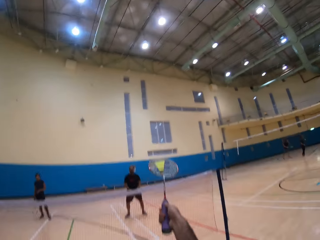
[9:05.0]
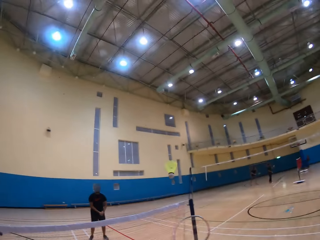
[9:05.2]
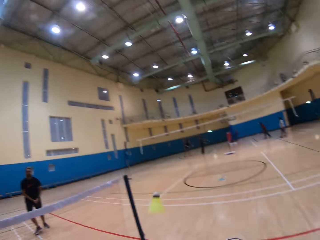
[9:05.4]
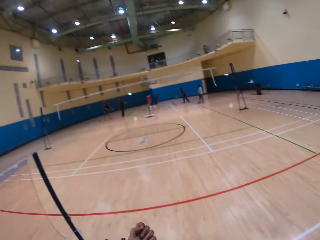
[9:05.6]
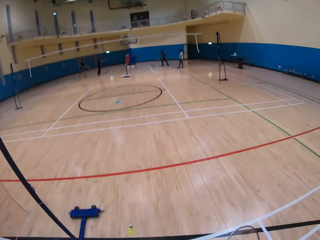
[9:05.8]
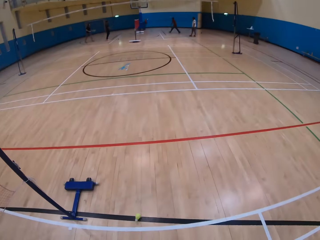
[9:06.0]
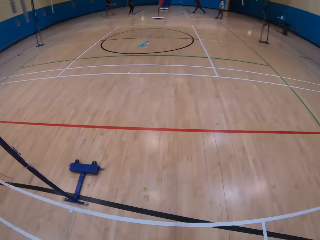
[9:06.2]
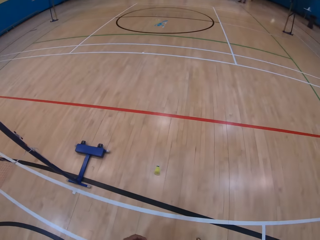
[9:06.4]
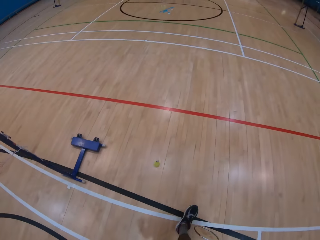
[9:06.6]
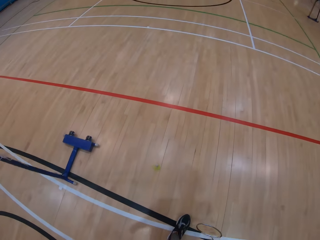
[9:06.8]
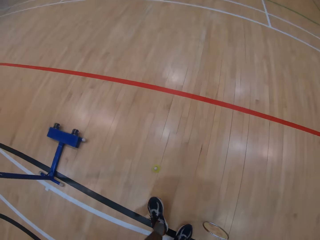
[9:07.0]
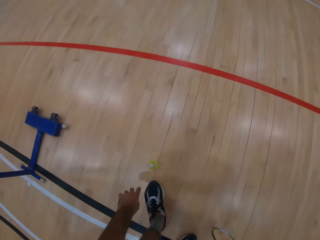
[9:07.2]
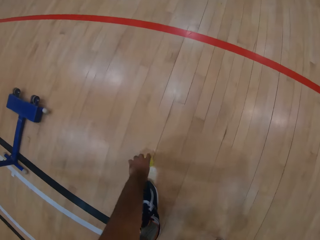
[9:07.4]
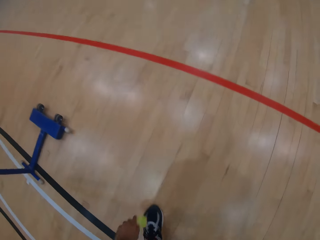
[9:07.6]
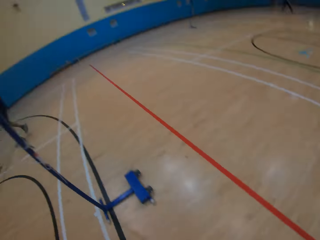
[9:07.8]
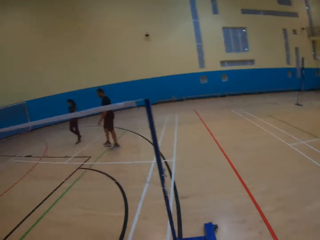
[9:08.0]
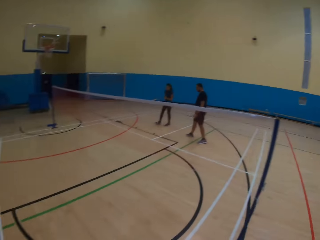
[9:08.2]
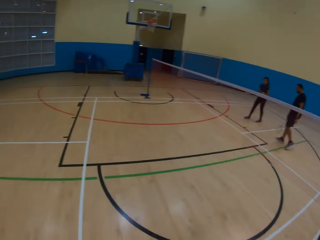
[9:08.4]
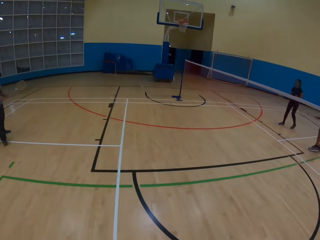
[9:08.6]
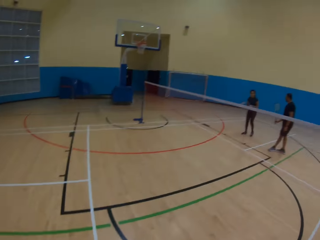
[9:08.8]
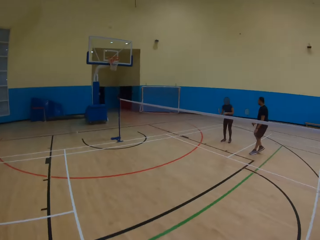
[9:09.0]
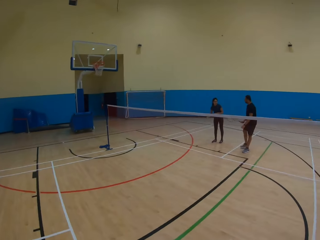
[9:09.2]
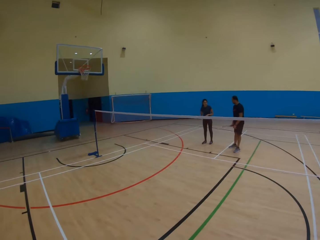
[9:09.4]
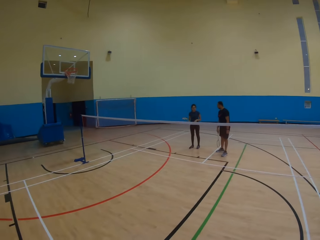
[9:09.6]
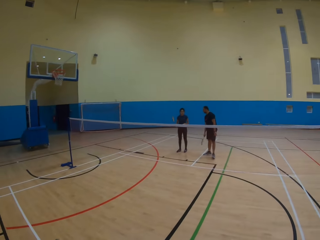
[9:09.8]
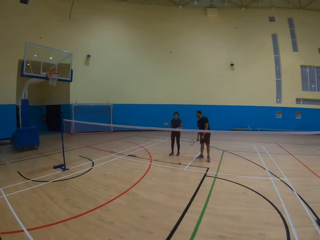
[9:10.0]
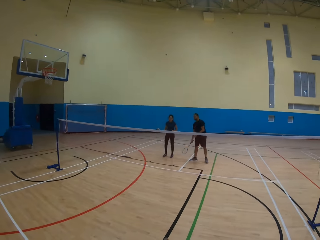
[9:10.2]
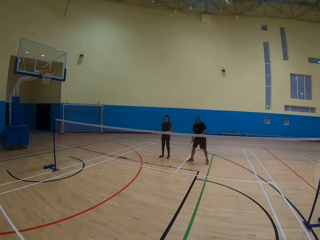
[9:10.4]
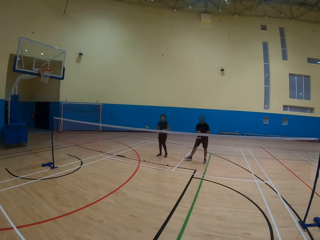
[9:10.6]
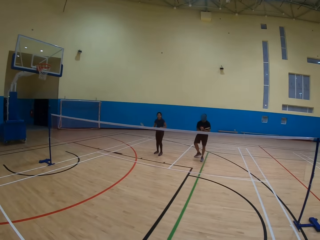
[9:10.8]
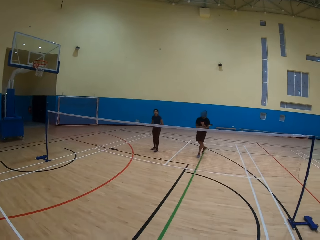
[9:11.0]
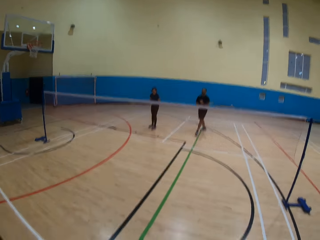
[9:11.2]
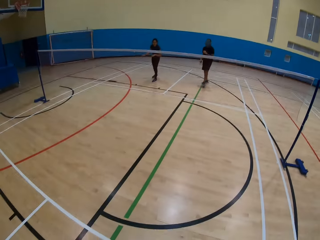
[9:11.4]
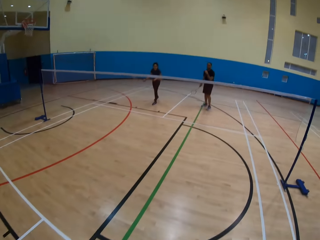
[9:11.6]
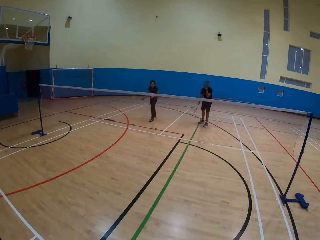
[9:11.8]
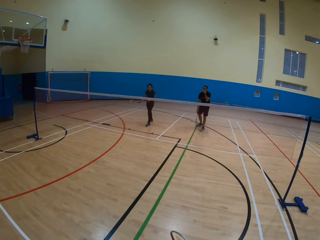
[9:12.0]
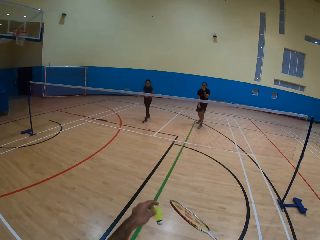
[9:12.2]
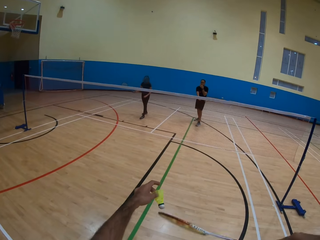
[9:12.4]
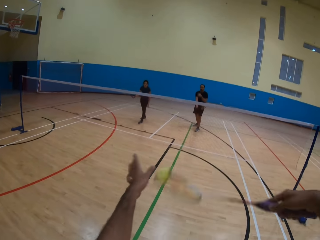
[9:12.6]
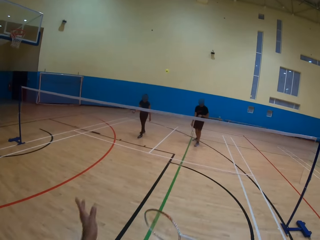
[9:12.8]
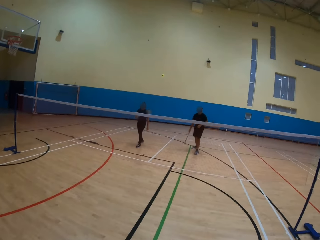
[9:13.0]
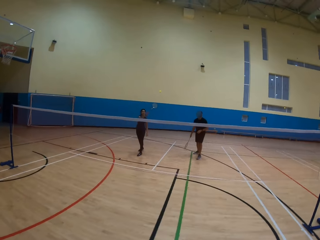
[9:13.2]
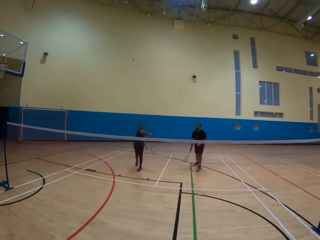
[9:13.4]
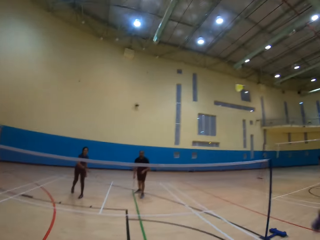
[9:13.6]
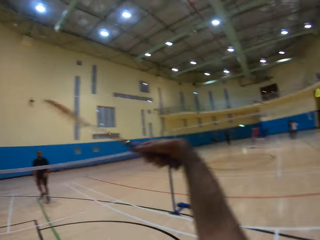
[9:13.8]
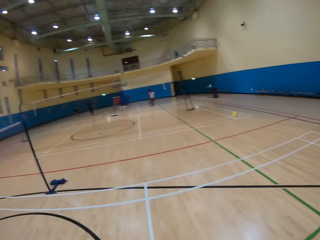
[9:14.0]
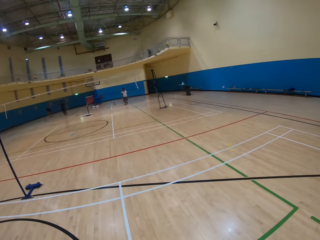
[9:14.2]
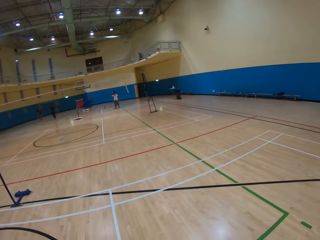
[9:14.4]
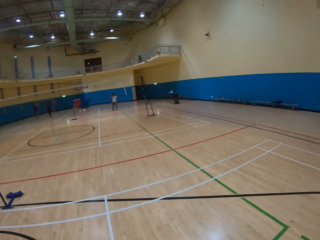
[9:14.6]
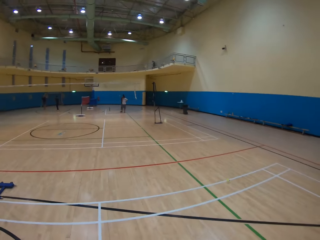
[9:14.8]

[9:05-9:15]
The camera wearer plays badminton. They pick up the shuttlecock or ball. They play badminton. They throw the ball.

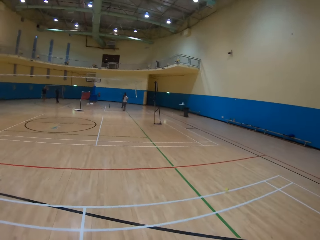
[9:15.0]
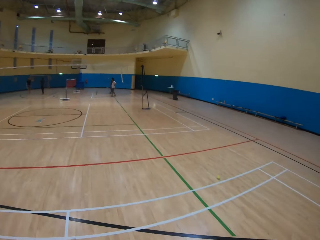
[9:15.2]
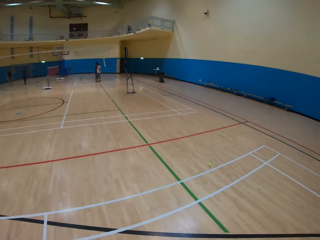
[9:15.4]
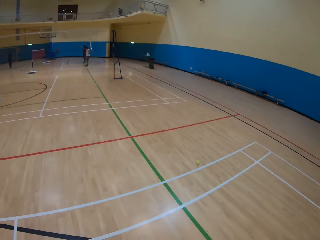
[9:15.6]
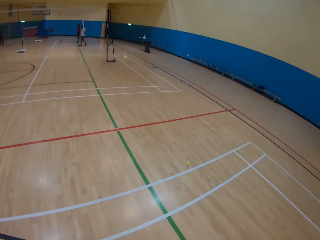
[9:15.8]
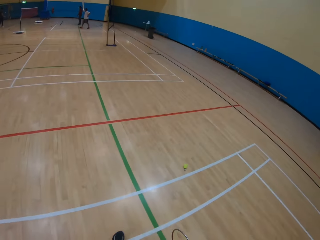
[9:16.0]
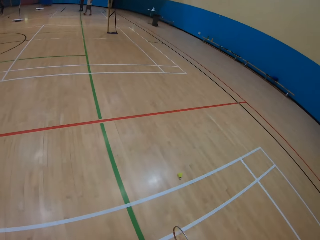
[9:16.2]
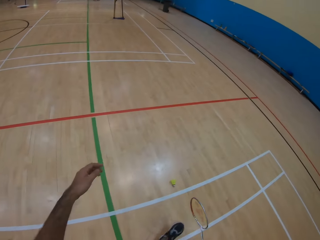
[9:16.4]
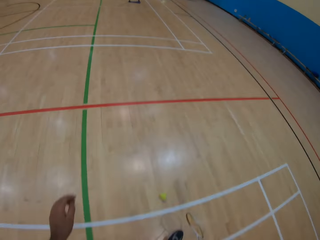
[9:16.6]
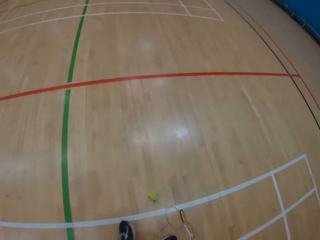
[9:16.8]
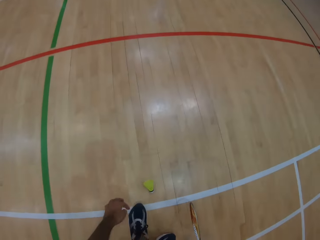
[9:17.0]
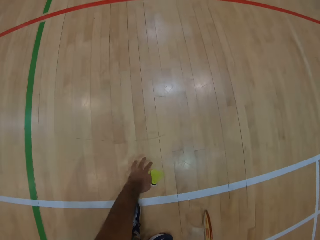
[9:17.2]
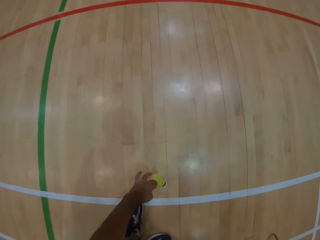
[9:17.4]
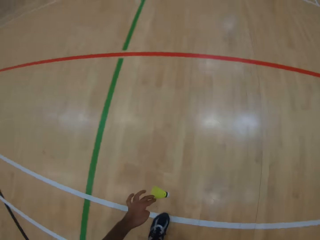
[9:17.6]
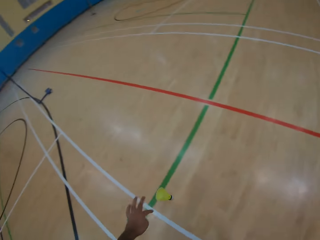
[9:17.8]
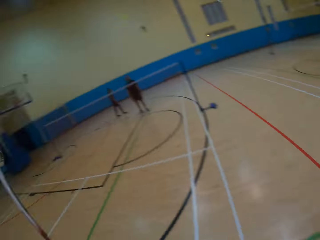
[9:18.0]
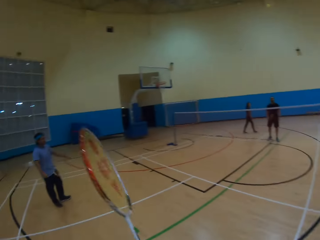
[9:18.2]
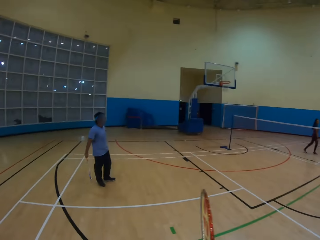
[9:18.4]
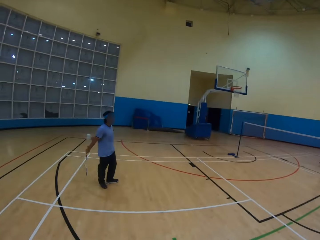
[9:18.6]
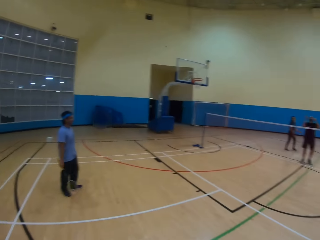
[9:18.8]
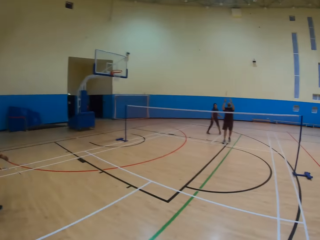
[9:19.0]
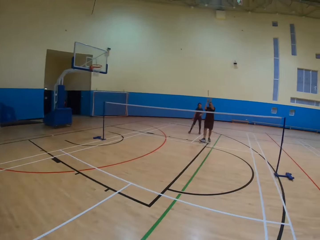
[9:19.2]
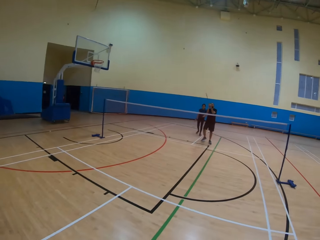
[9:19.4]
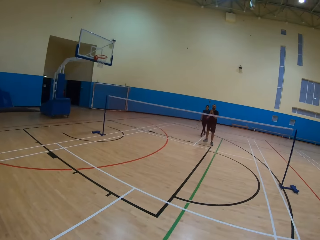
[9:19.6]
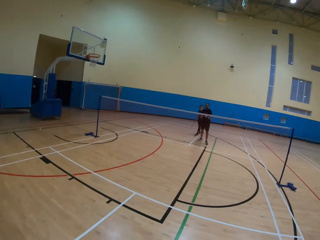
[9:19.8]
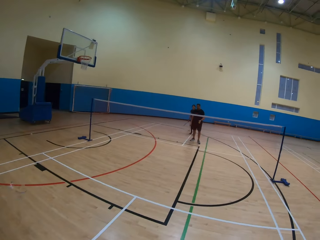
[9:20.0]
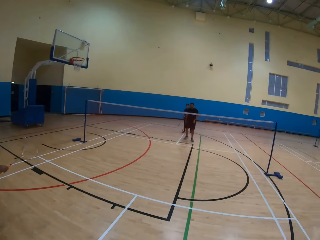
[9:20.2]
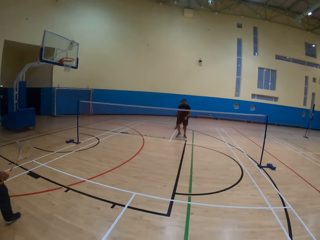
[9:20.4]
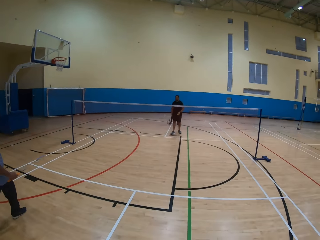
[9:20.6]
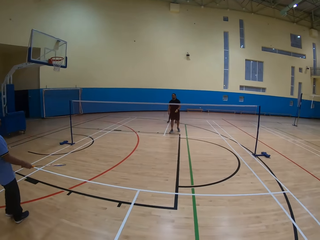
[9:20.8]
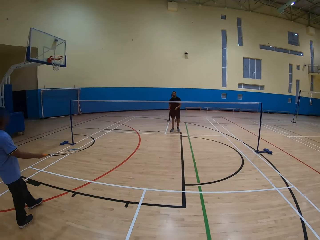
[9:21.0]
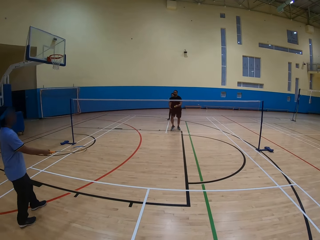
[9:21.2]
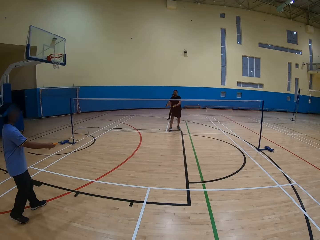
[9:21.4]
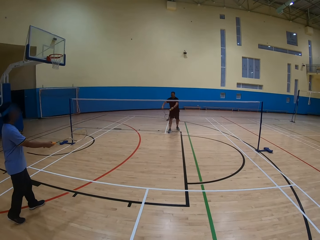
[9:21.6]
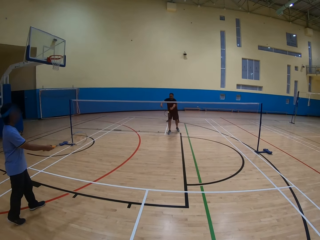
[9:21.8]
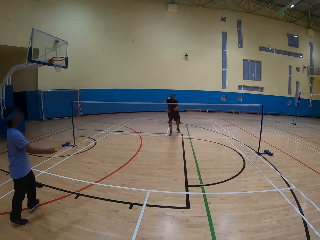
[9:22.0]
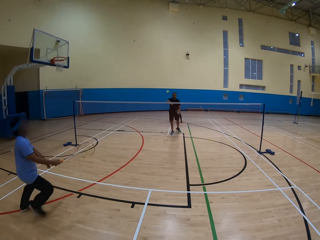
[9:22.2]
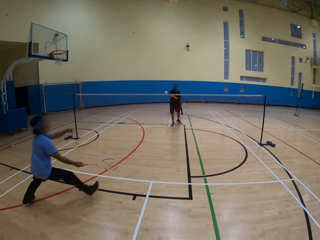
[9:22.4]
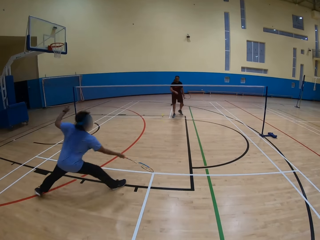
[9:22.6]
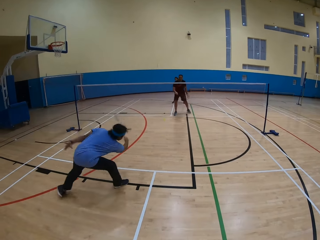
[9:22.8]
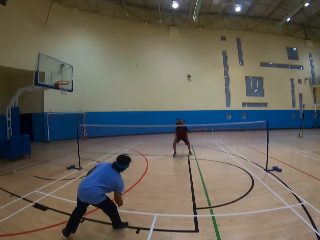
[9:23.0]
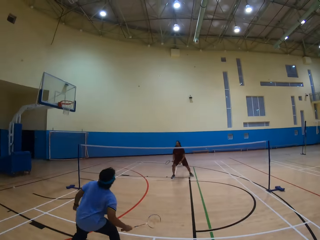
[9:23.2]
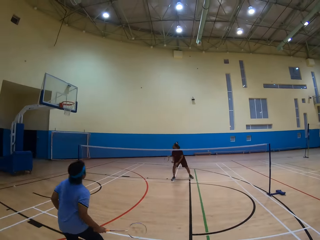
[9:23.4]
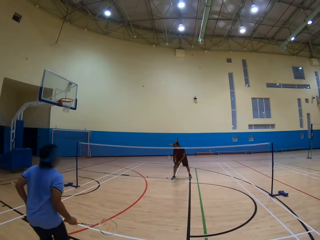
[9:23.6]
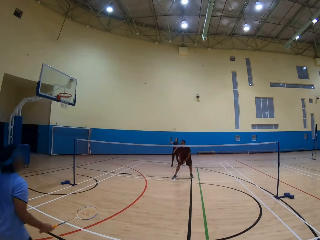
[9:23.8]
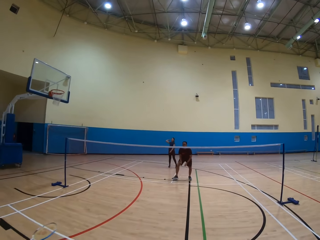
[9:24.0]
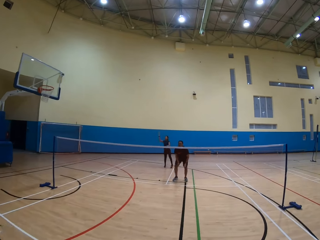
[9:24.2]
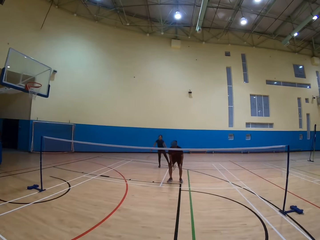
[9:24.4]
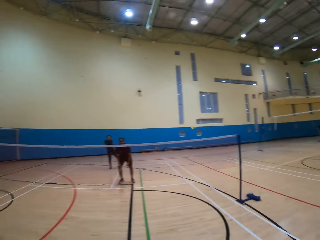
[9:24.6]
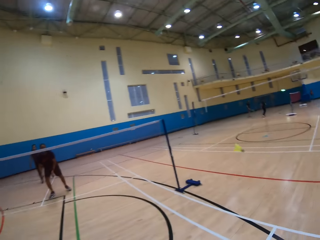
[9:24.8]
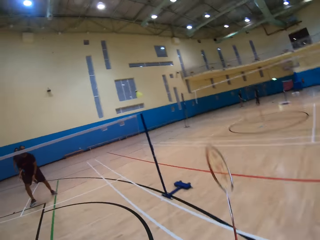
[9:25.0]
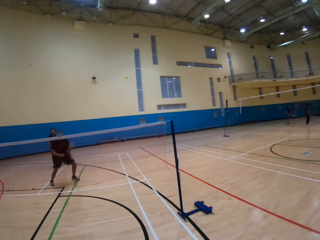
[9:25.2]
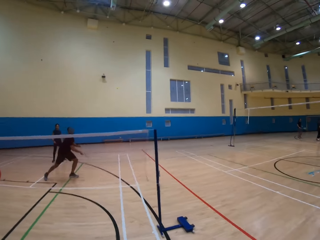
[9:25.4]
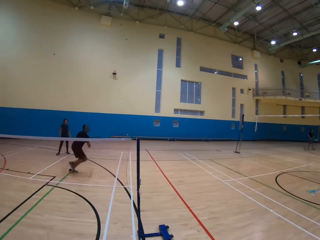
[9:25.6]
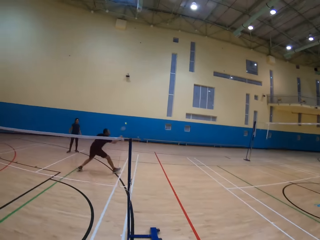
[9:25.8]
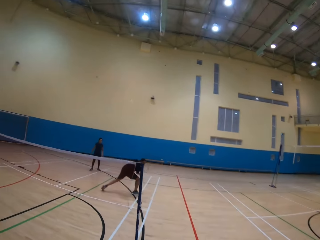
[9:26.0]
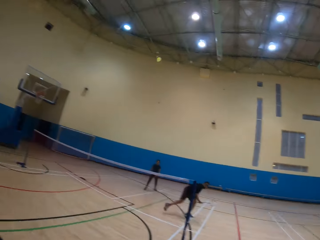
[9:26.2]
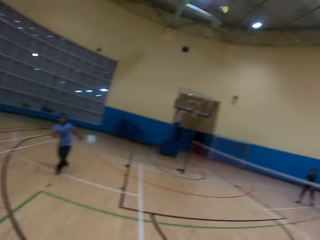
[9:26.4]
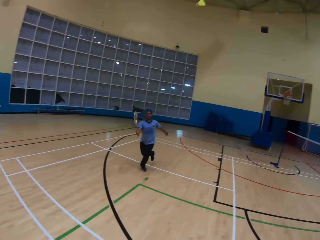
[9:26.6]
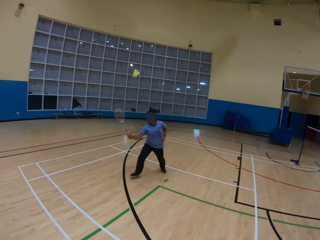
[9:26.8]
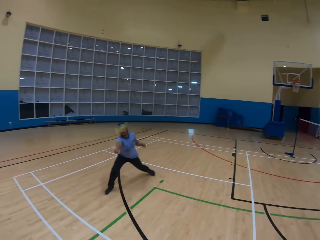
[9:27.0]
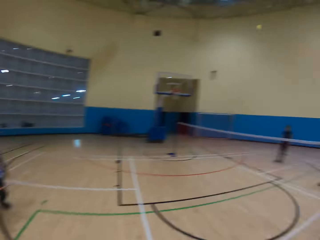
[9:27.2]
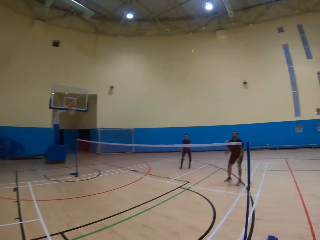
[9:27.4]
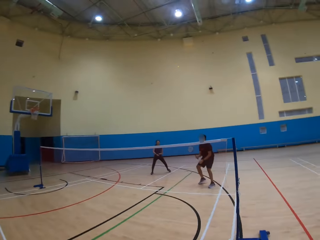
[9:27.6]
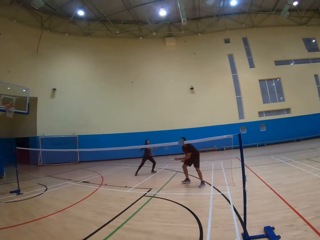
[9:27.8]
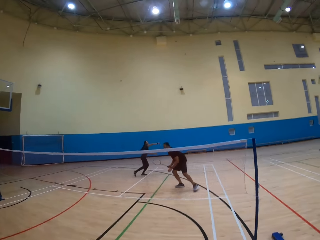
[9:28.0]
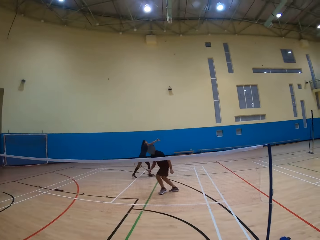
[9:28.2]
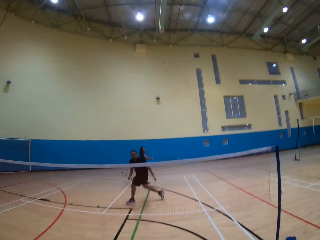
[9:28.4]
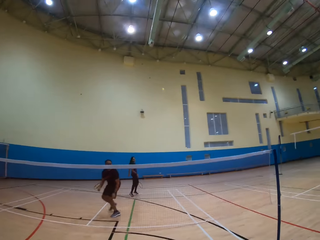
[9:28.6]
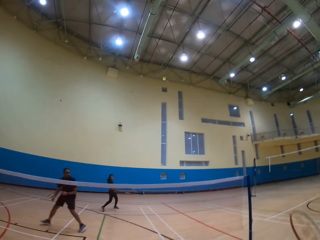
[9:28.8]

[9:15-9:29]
The camera wearer walks towards the shuttlecock or ball and picks up the shuttlecock. They look around. A man throws the ball. Another man throws the ball. A lady throws the ball. The camera wearer plays badminton.
